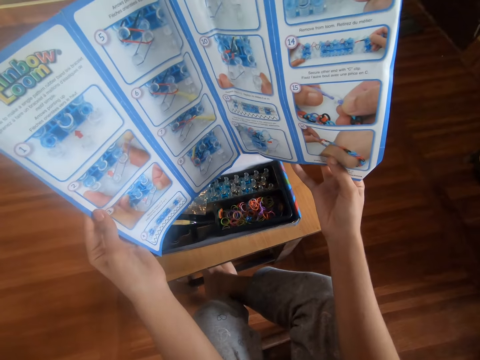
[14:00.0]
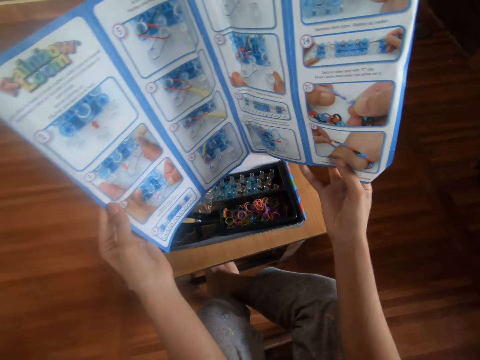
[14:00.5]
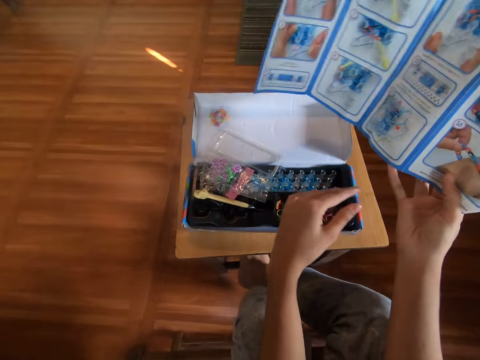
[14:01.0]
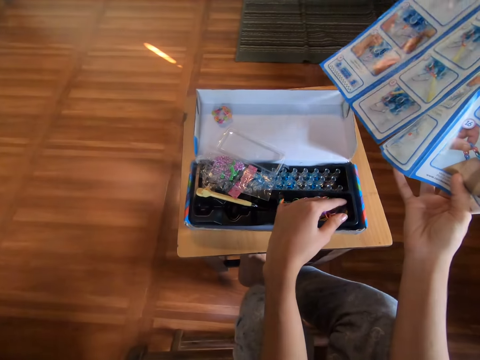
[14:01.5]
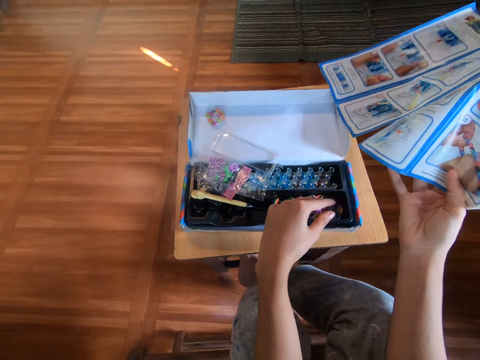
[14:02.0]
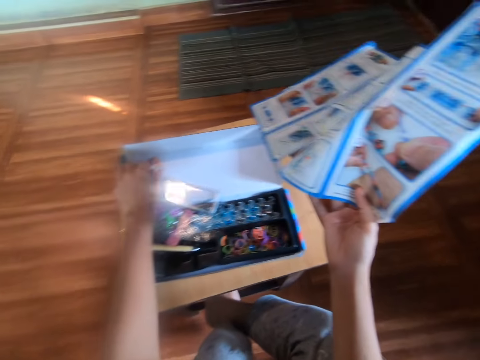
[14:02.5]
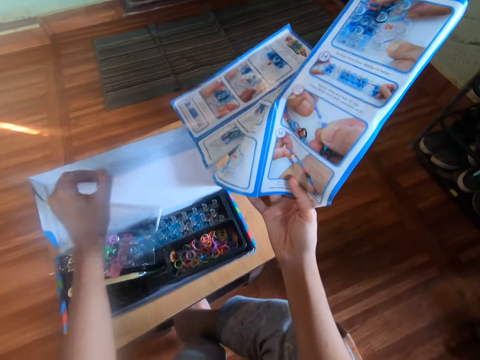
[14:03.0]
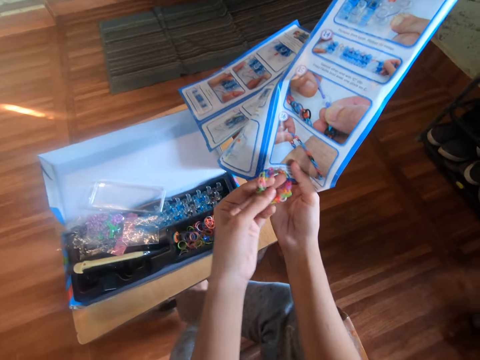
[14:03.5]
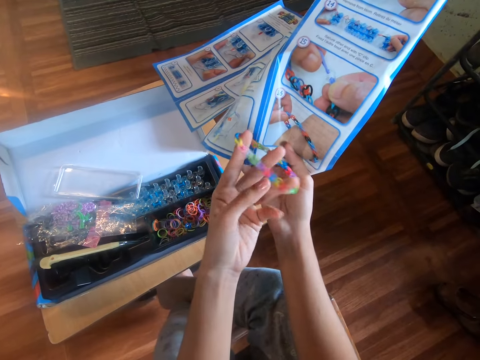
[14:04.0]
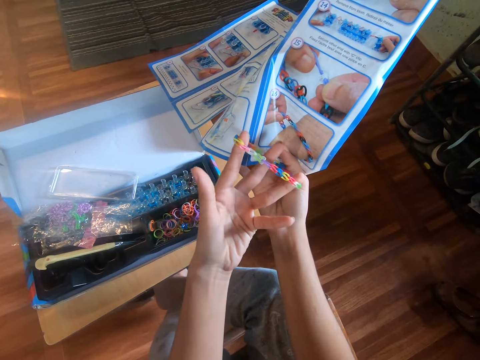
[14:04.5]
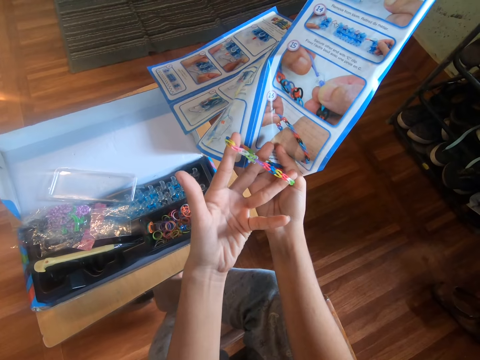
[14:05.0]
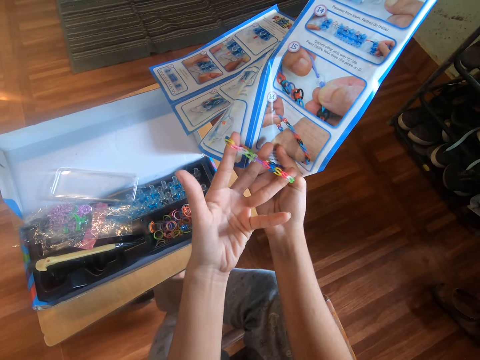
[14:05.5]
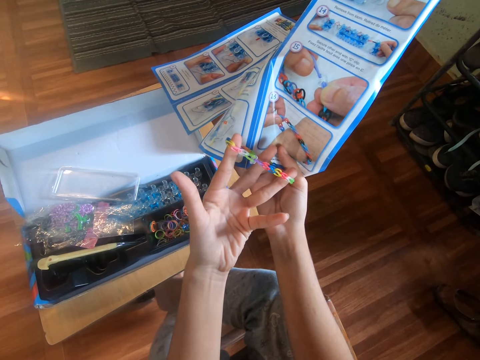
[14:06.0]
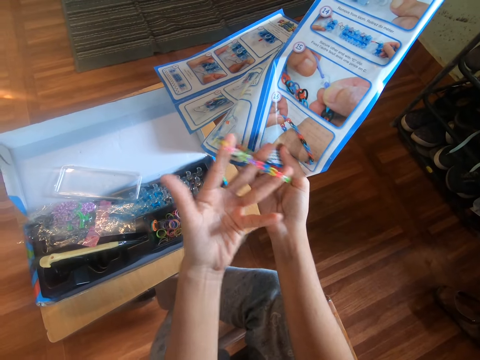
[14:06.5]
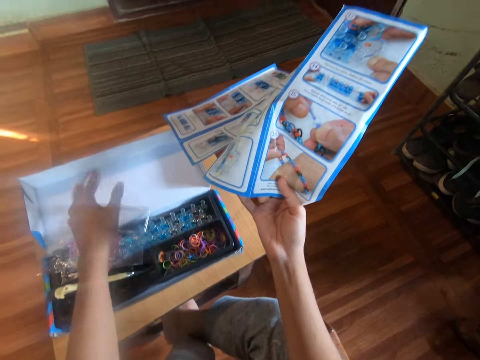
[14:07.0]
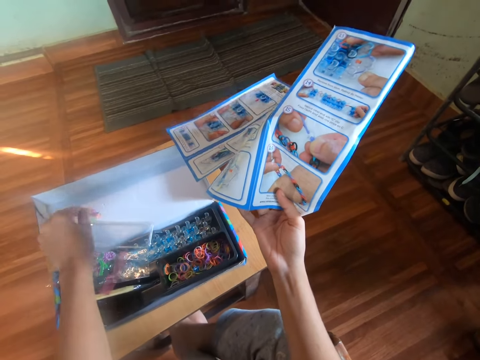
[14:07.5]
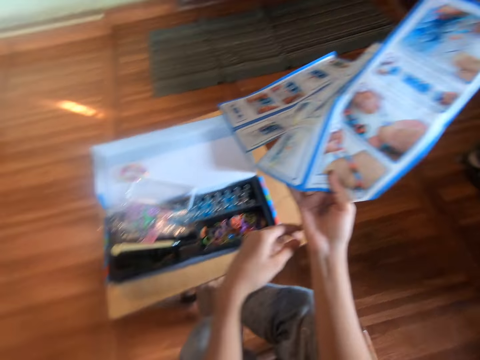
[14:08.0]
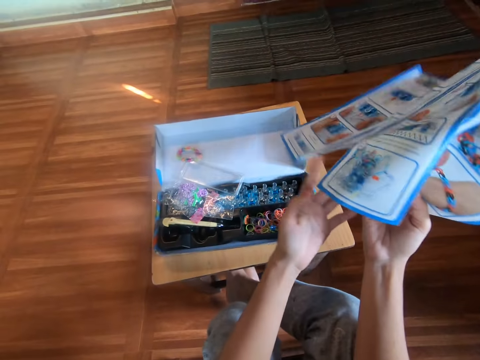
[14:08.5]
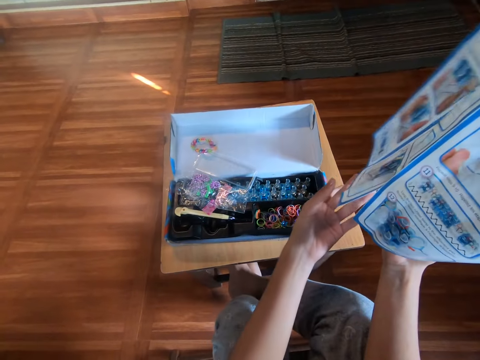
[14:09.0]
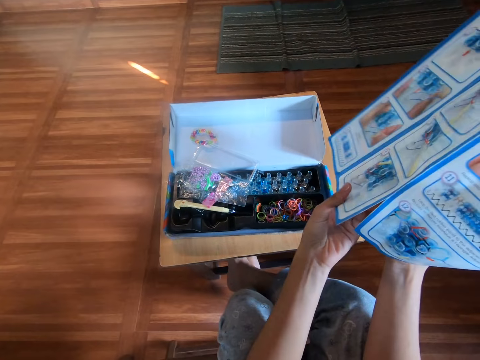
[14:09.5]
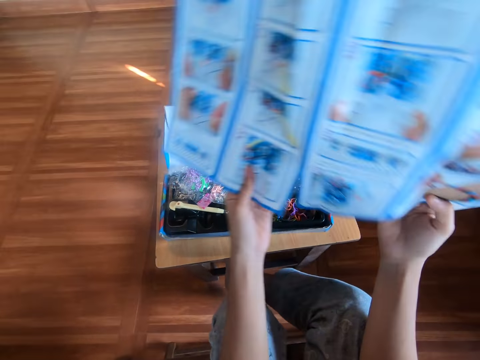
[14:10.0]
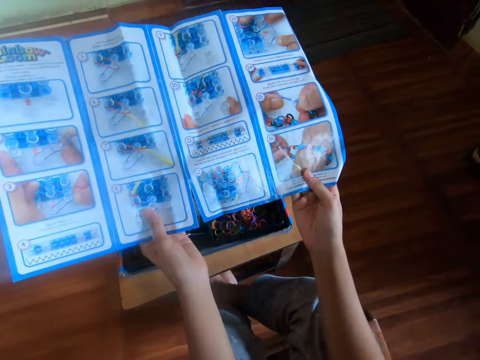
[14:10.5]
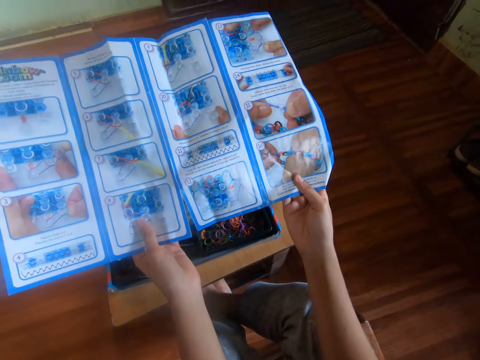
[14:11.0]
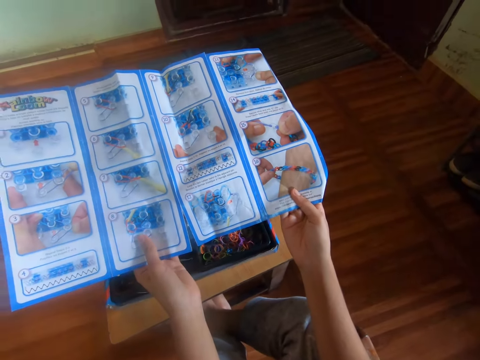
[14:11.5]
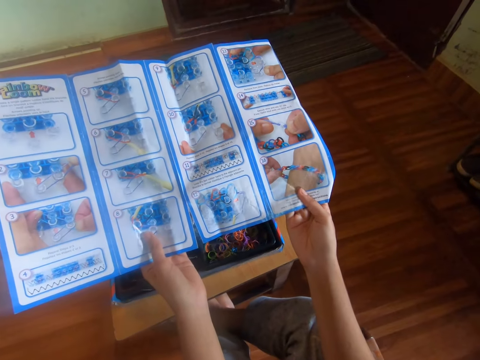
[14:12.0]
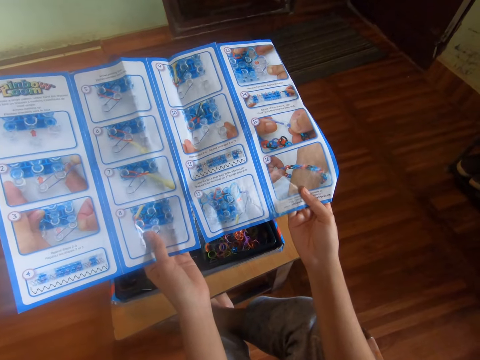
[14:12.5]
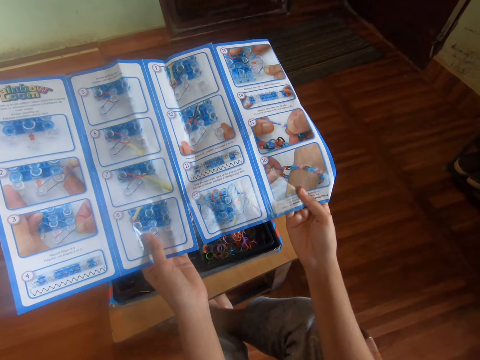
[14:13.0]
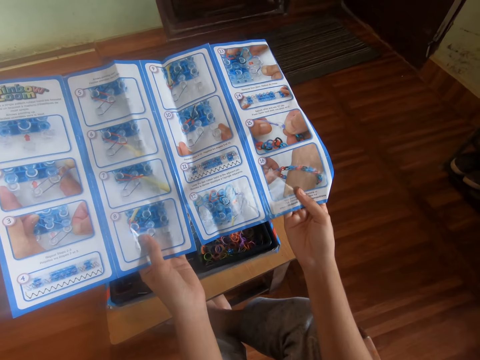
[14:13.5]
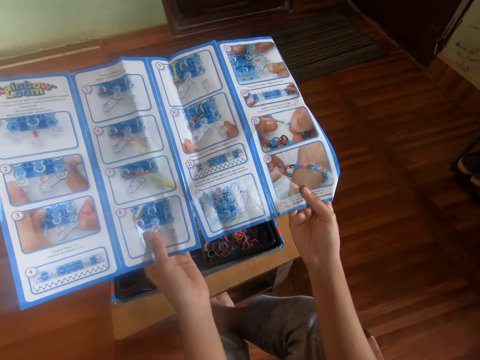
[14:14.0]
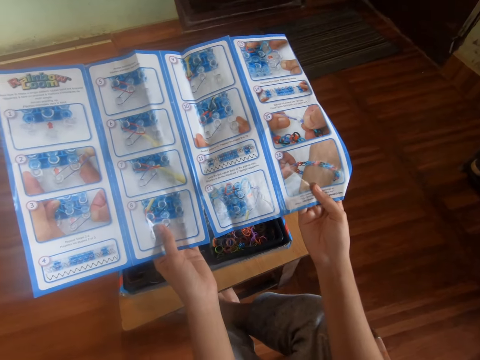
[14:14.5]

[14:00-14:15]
The camera wearer holds the rainbow loom manual by the right hand. She picks a rainbow loom bracelet from the top of a box or bands kit on the stool with her left hand. She stretches the rainbow loom bracelet. She picks a loom bracelet from the top of a box on the floor with her left hand. She drops the loom bracelet back on the top of the box. She holds the manual by both hands.

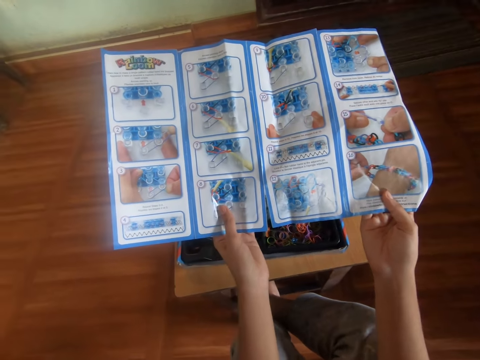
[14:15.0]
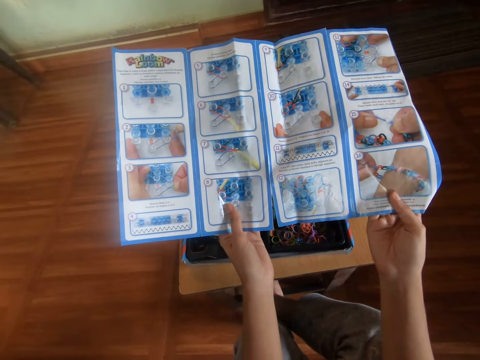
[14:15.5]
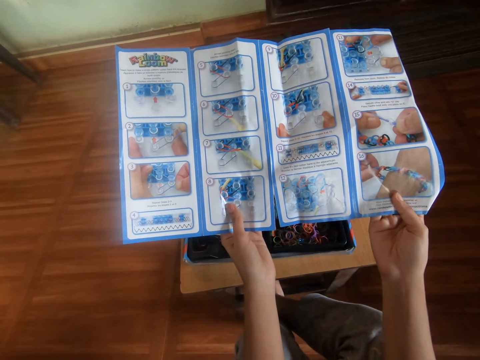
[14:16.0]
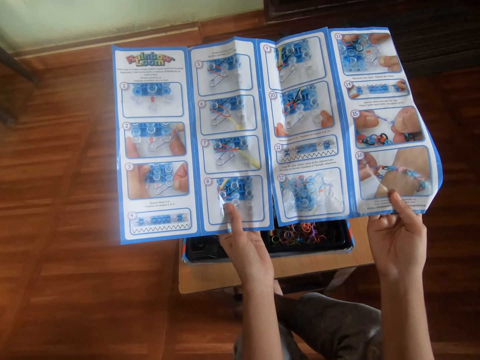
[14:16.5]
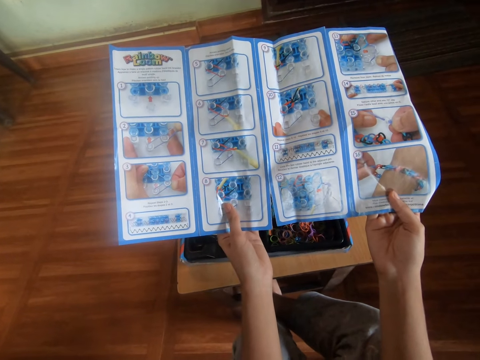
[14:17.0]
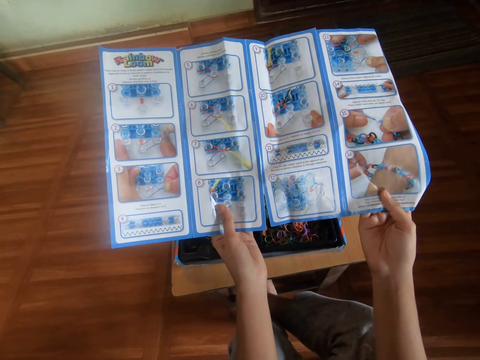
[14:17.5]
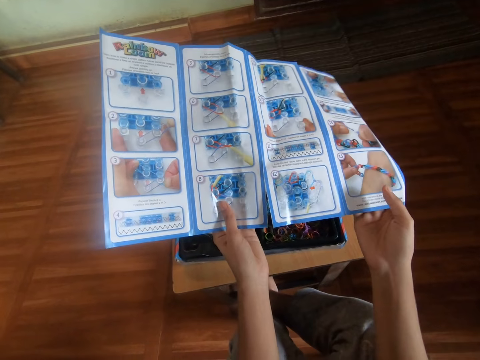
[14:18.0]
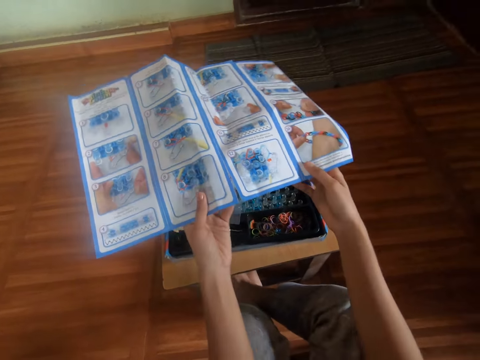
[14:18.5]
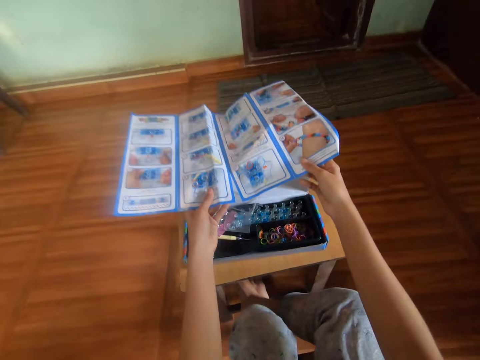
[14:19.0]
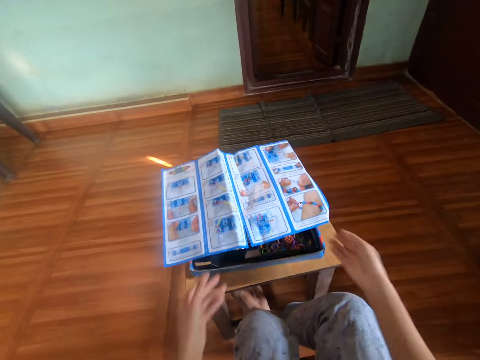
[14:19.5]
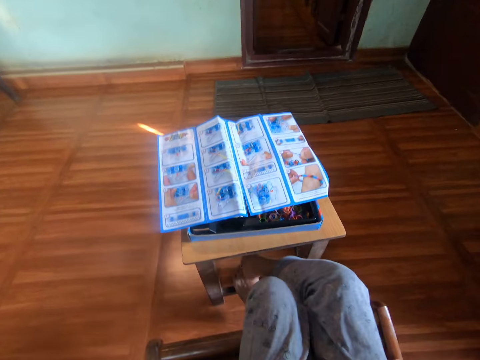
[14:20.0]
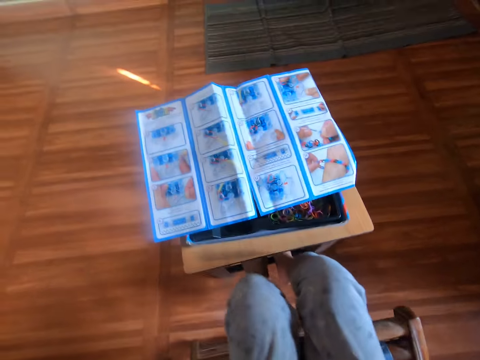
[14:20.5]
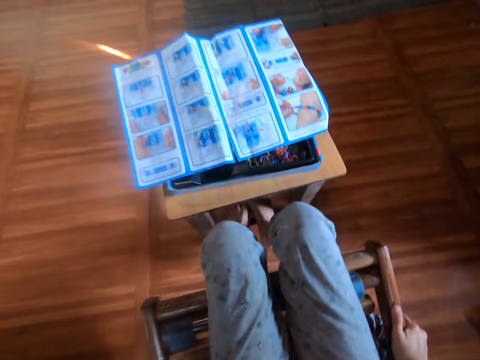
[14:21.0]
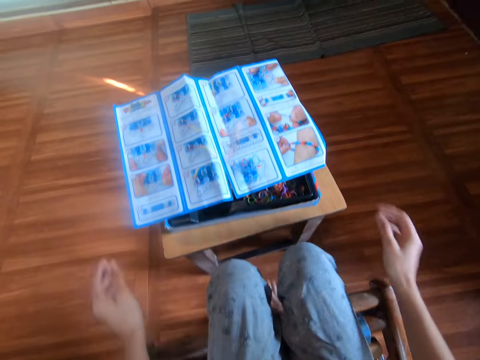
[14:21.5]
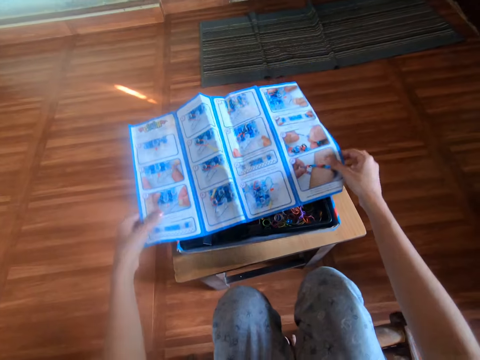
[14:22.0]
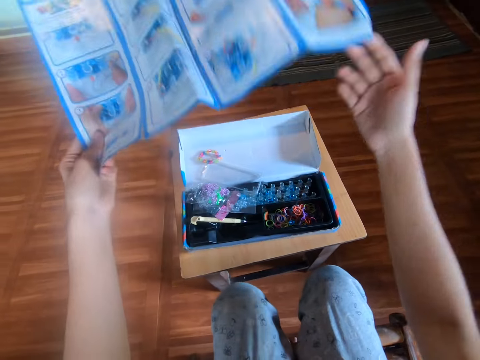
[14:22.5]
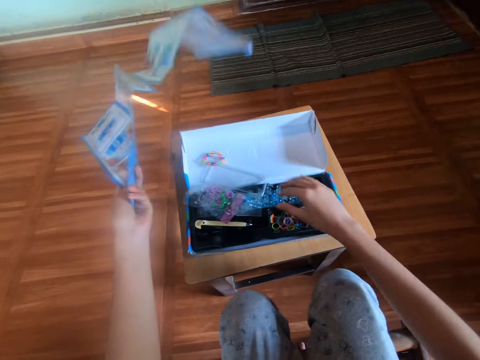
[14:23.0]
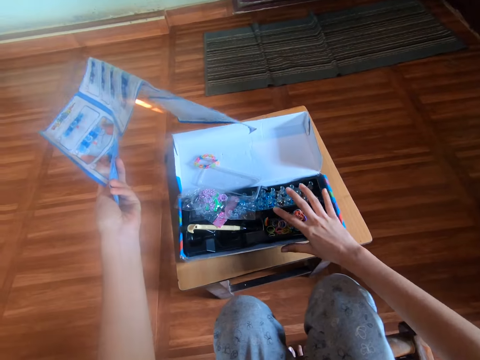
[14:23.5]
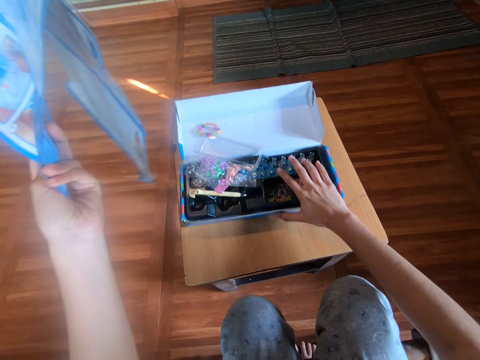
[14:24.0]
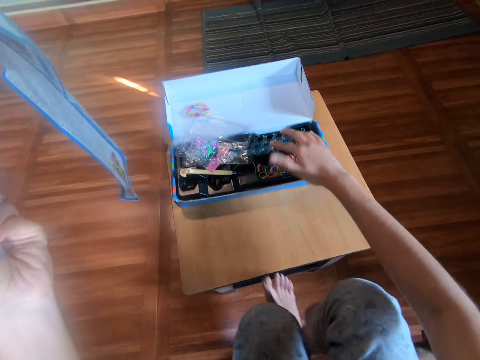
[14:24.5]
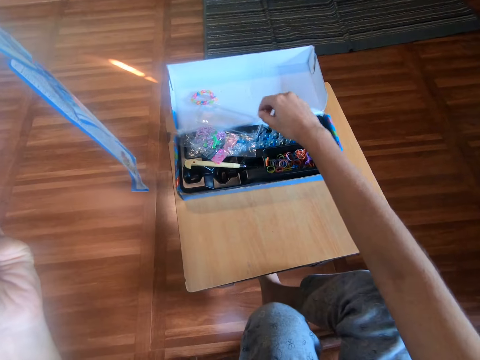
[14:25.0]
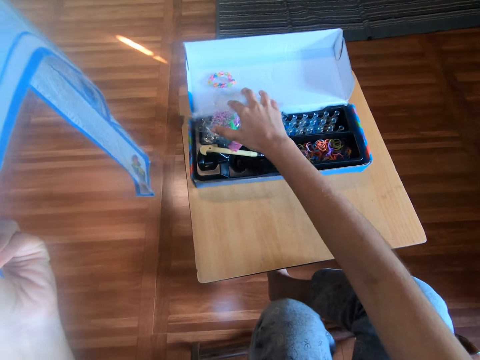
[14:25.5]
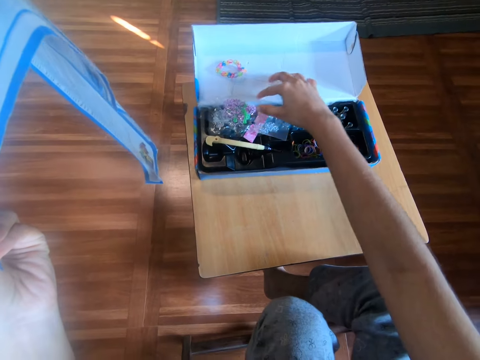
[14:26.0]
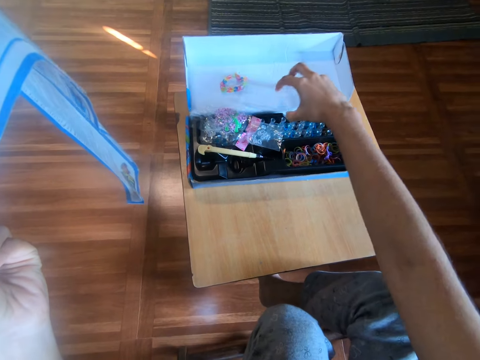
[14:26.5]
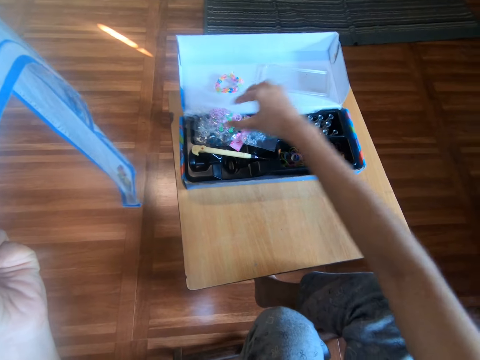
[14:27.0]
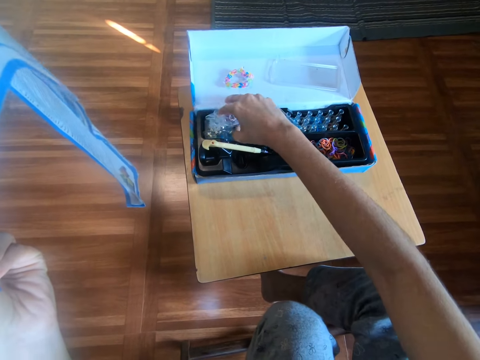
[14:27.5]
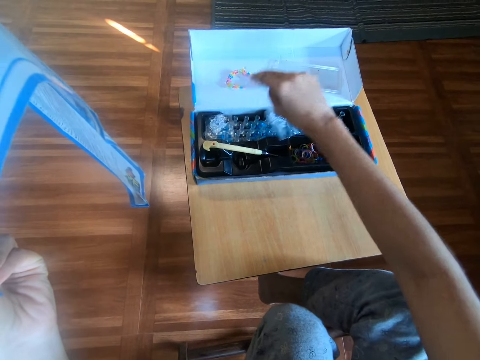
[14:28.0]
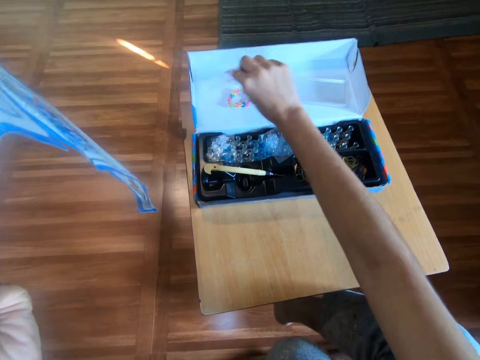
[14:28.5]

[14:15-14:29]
The camera wearer drops the booklet or rainbow loom manual on the box or bands kit with both hands. She moves the chair. She holds the rainbow loom manual. She picks the booklet from the box with both hands. She moves the box on the stool with her right hand. She touches a loom board with her right hand. She moves a nylon on the box with her right hand. She touches the colorless plastic. She picks the rubber bands from the bands kit. She moves another nylon on the box with her right hand. She drops the rubber bands on the bands kit.
